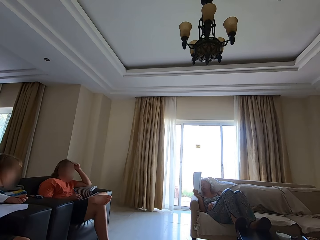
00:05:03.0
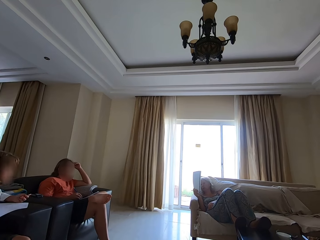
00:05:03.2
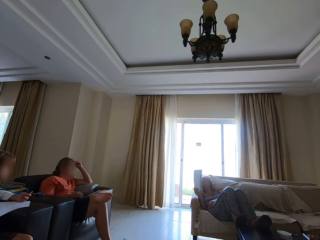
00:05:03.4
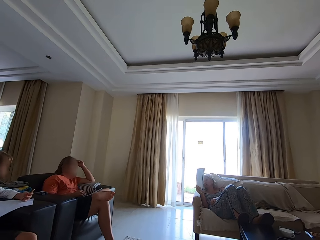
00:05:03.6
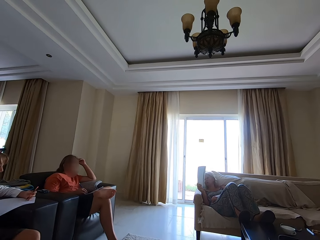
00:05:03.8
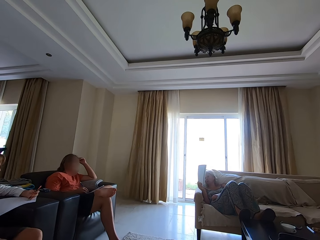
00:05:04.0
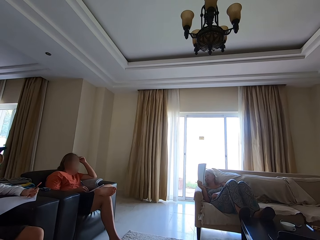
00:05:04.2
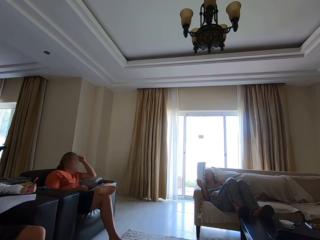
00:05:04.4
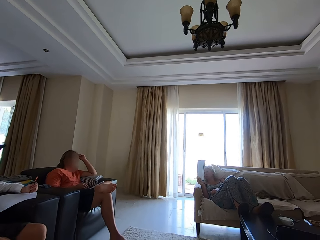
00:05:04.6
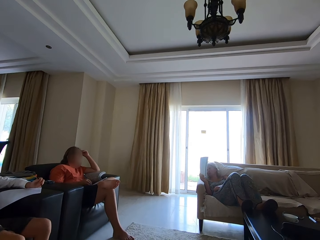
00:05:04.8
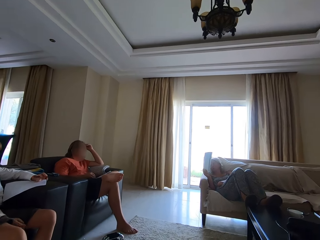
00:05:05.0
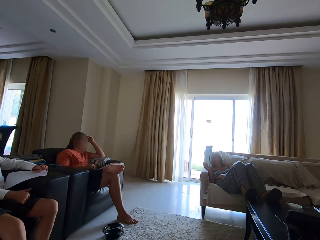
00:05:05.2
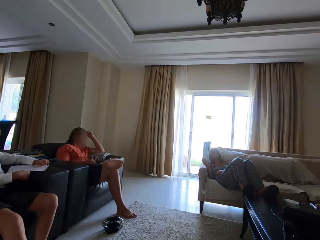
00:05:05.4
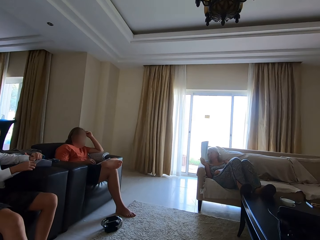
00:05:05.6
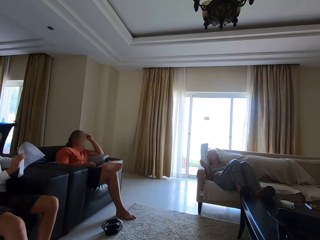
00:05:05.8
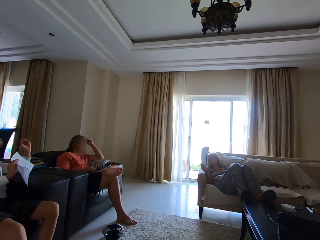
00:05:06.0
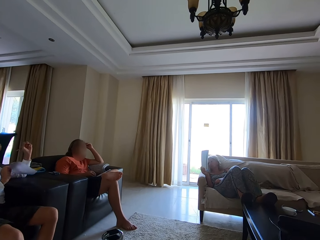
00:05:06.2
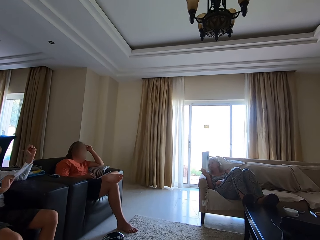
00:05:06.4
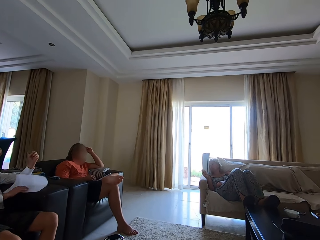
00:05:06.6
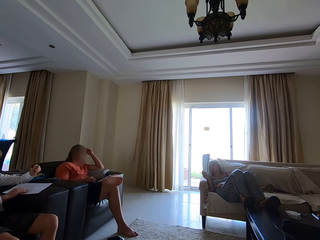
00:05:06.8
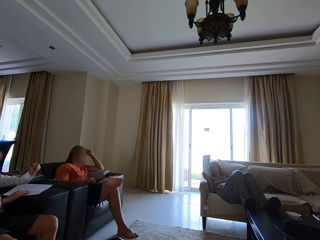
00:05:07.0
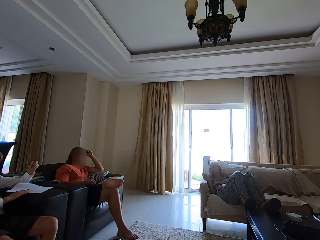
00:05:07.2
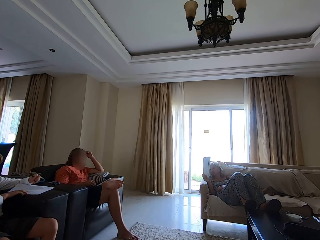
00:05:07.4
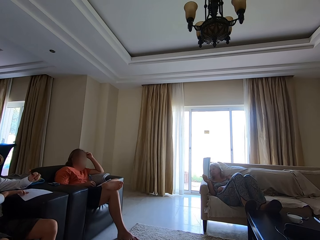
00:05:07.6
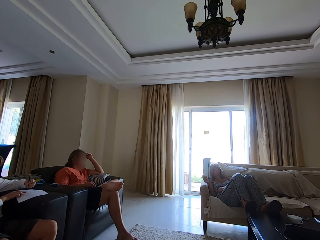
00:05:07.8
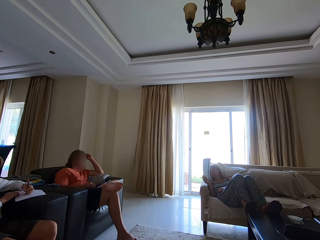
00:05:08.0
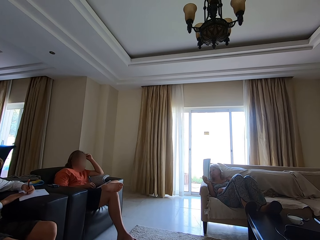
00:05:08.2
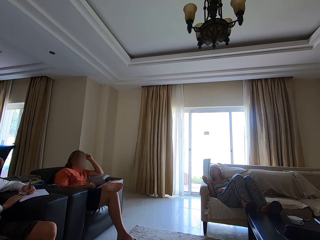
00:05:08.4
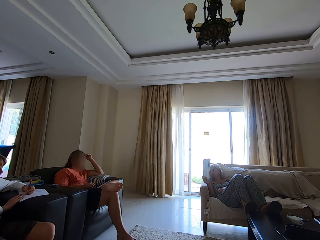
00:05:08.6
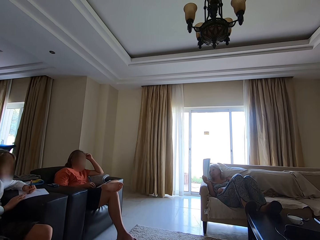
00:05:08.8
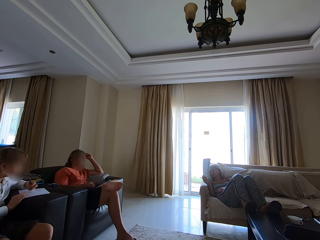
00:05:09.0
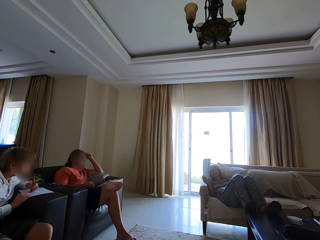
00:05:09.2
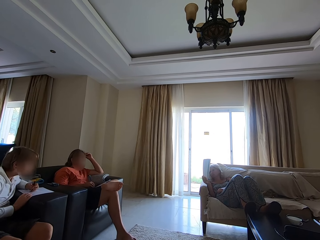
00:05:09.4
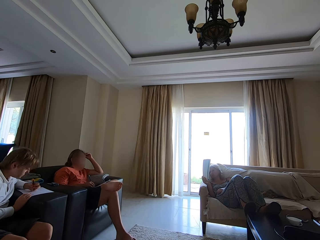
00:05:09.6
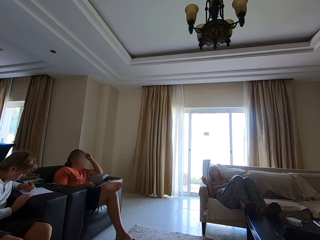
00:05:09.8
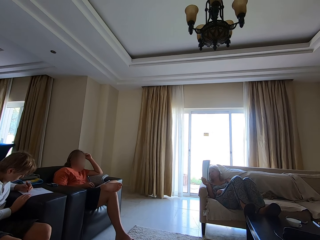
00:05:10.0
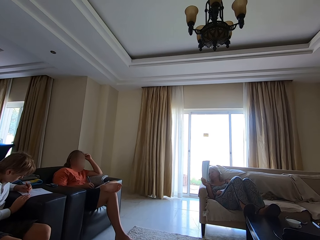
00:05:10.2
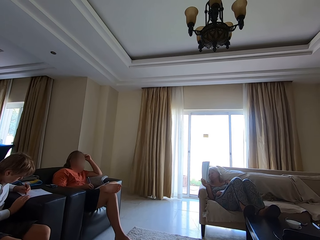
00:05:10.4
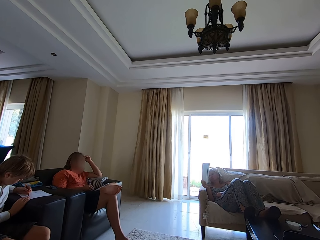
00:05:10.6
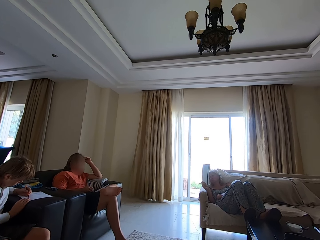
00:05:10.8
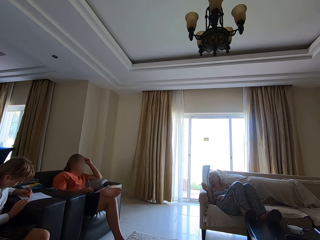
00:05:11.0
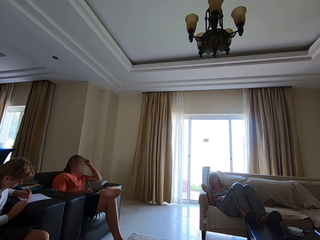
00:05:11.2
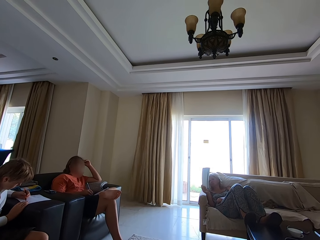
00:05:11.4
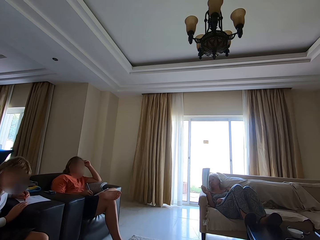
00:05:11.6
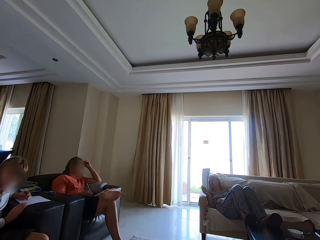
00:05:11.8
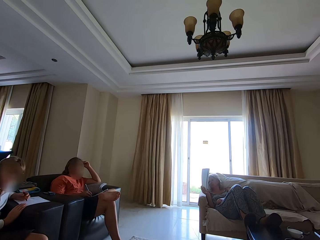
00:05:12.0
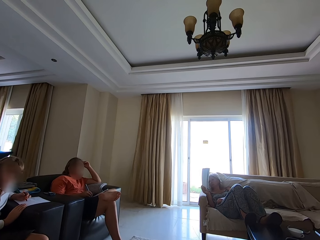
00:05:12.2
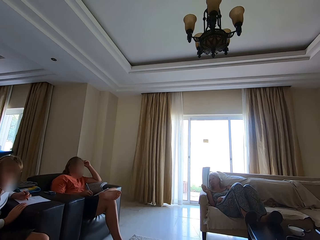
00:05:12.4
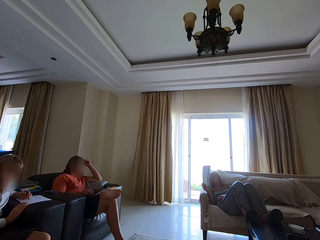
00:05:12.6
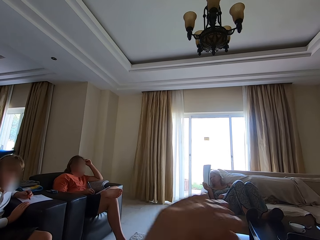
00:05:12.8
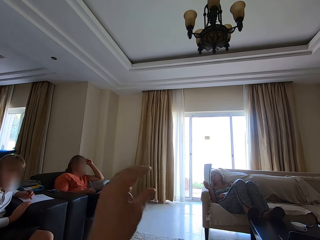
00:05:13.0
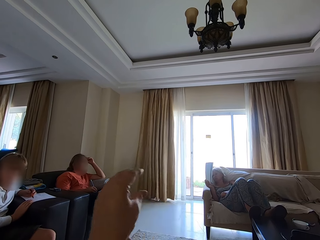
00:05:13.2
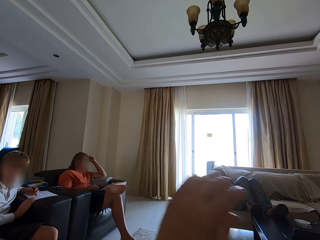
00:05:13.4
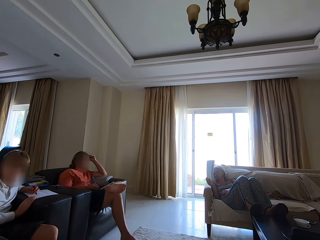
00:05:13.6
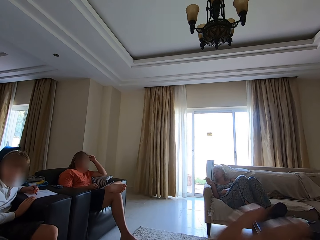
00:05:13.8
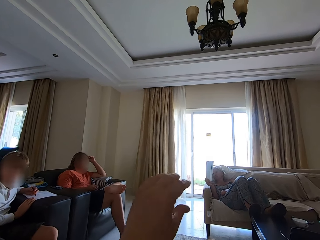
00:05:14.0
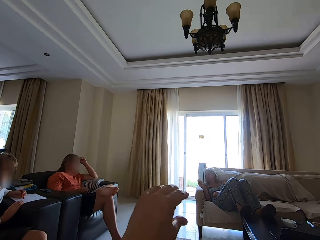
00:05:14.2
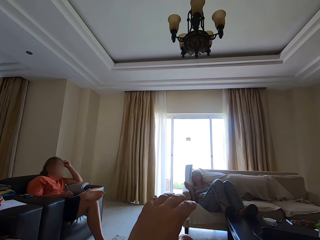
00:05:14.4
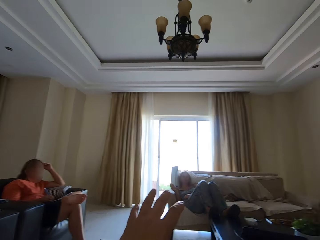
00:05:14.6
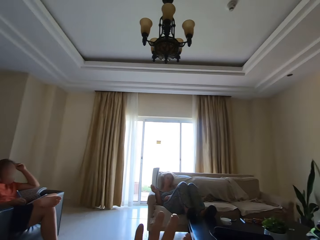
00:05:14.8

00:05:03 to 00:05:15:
A woman turns the piece of paper and writes on the piece of paper. The camera wearer gestures.

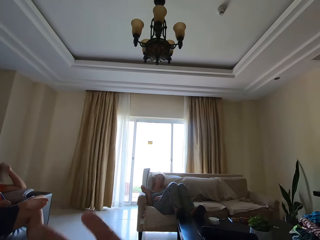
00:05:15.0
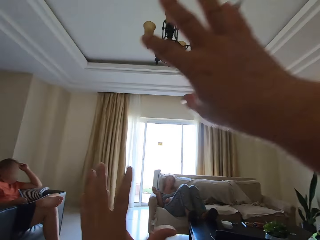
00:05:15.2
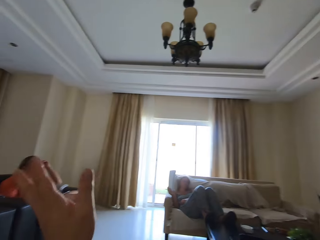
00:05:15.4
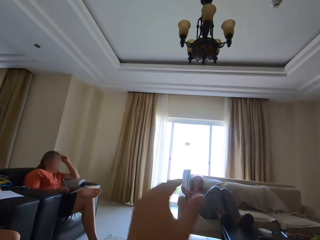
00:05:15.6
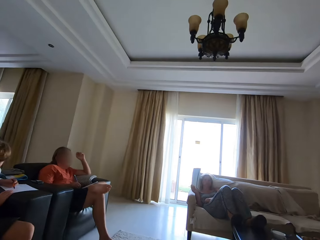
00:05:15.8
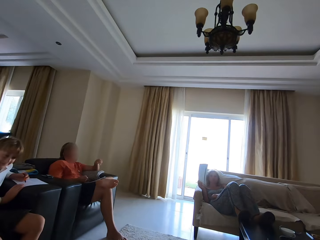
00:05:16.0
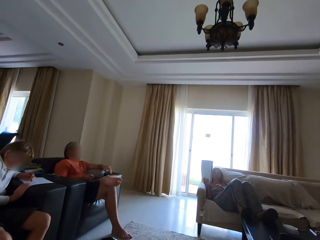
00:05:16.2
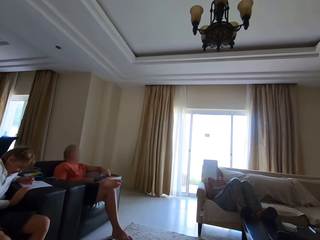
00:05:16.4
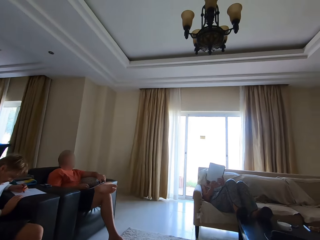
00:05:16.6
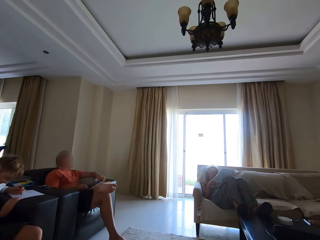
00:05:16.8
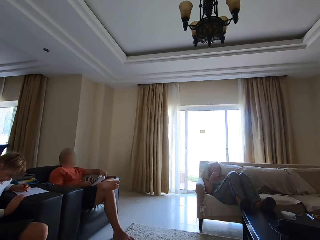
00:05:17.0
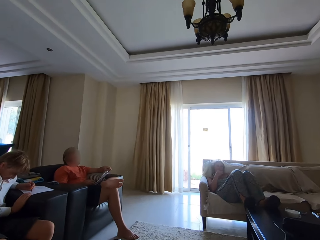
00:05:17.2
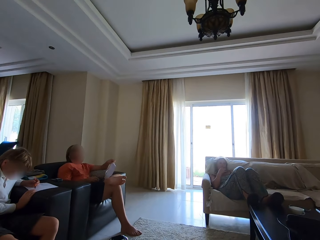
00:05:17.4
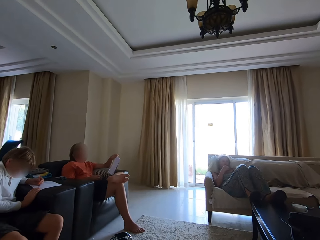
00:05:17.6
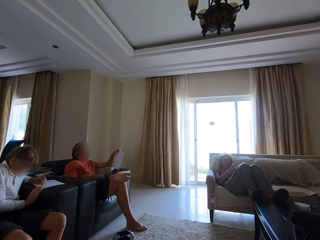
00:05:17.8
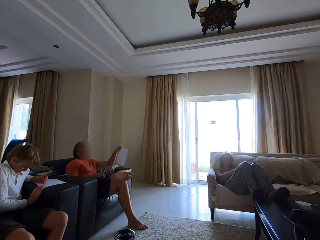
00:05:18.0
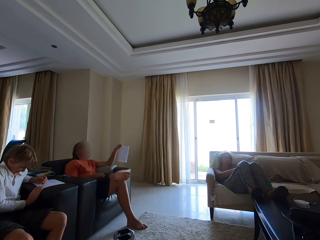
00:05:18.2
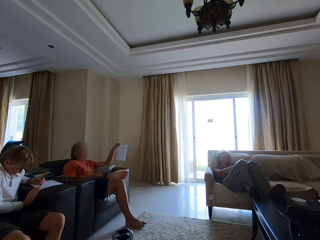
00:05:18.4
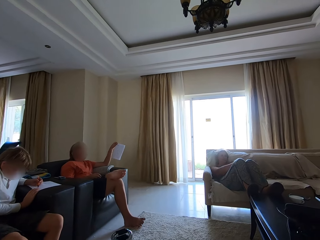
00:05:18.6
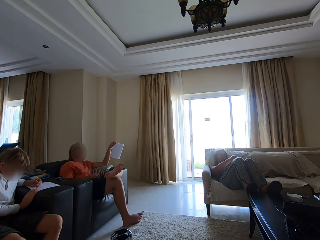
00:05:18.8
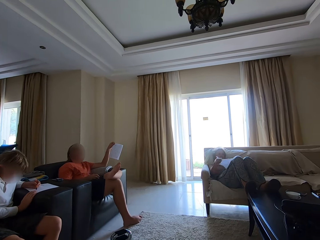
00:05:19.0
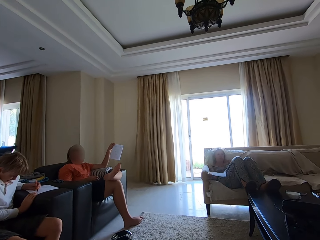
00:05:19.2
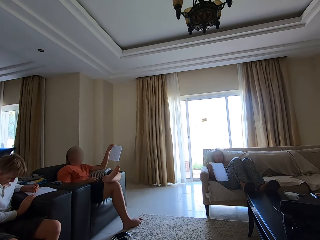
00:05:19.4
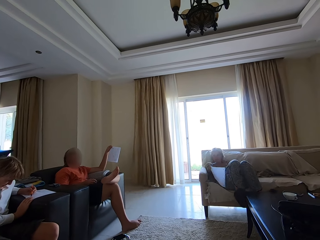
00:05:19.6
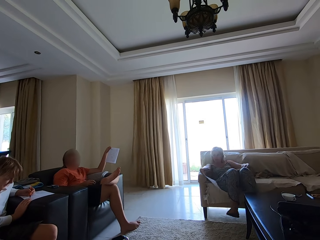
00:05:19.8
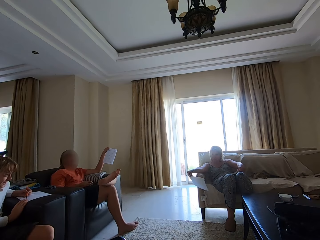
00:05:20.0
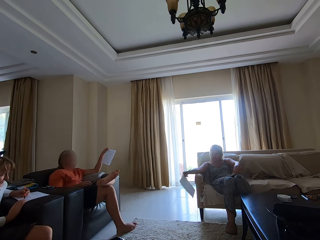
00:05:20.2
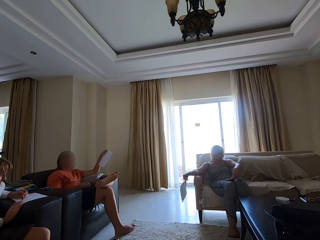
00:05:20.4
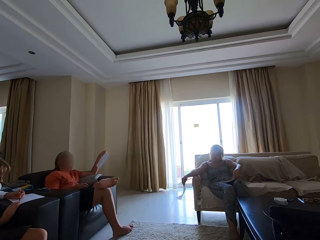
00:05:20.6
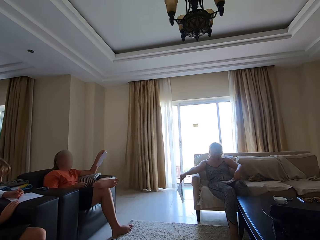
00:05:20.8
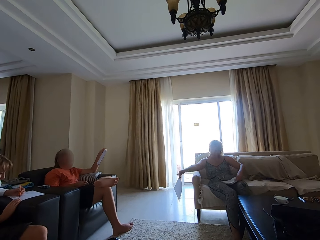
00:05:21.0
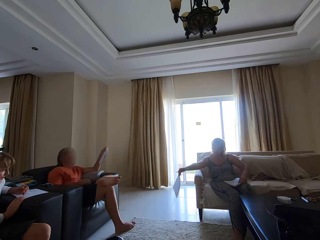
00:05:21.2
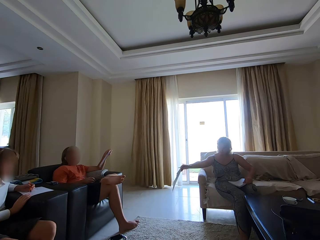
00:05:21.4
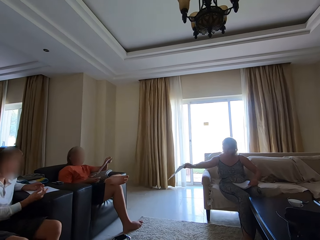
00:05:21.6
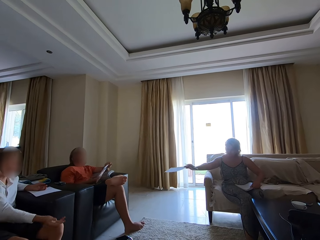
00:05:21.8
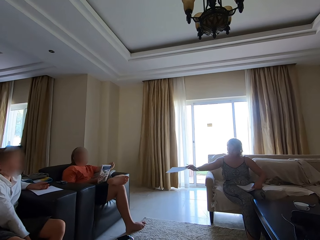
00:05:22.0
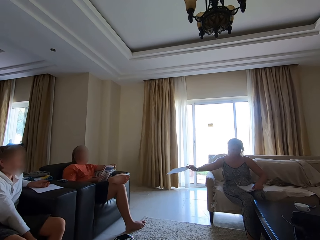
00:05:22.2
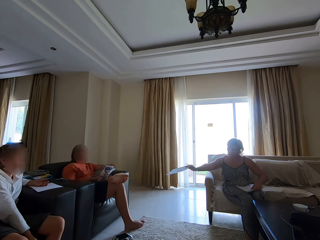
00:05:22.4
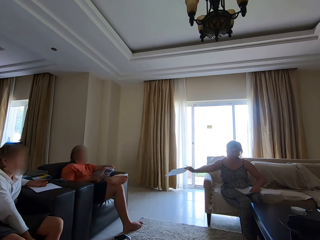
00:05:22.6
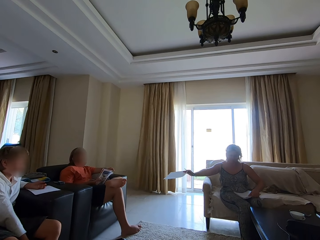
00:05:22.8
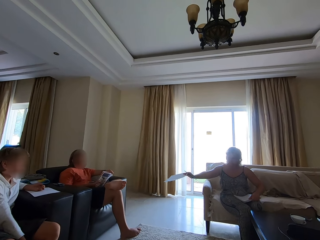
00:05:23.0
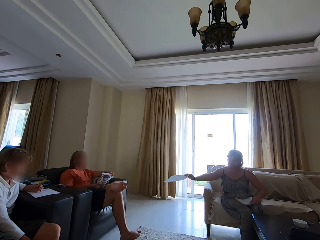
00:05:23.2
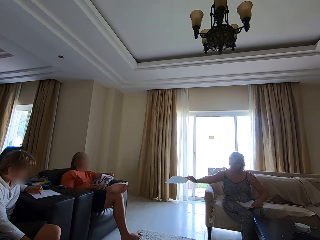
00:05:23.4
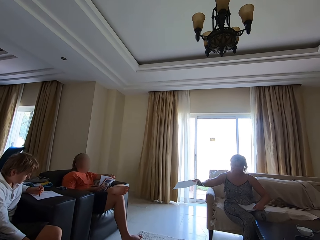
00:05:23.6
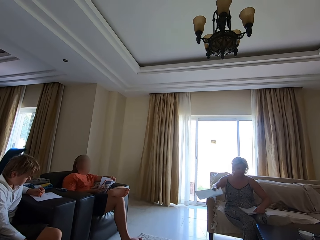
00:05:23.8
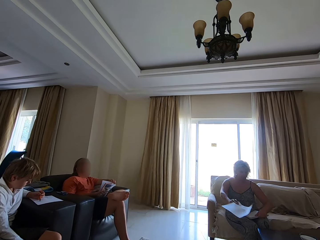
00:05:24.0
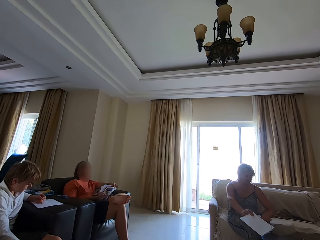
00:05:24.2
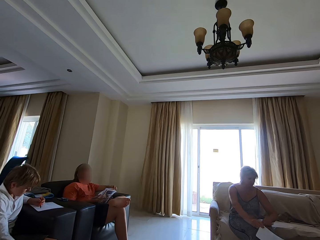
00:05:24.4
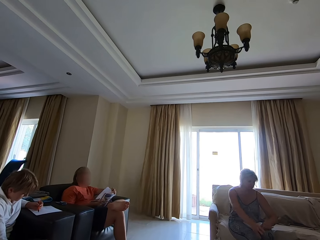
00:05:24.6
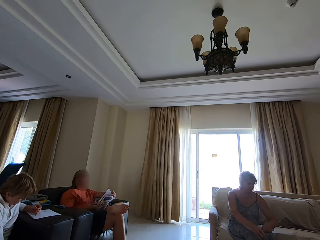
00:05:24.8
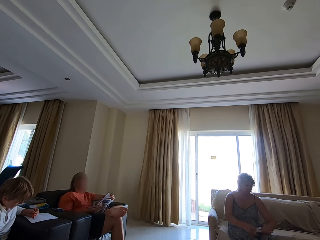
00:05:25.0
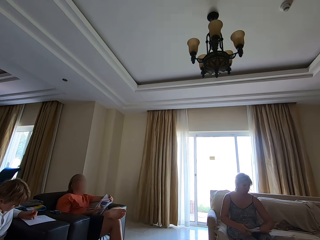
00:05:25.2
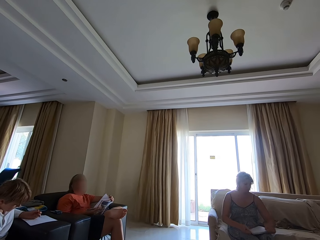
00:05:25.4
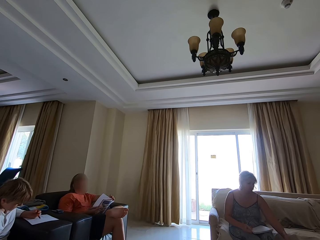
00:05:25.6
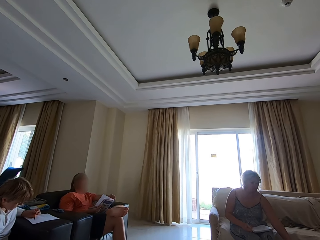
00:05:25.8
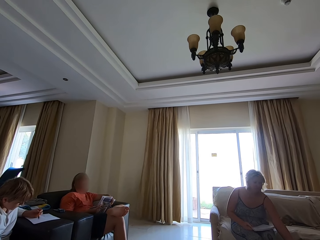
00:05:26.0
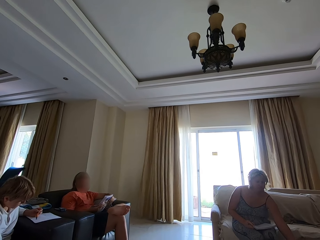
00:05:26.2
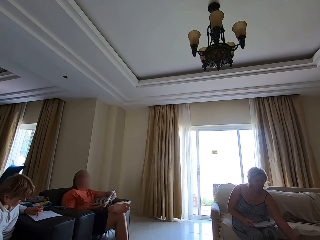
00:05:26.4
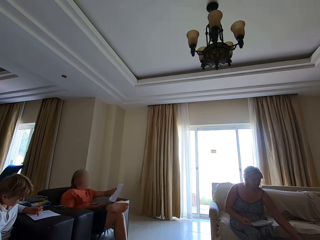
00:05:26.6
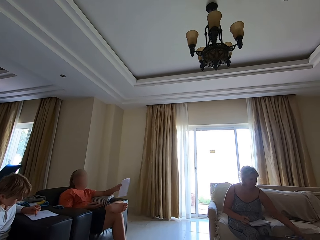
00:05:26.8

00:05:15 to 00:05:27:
The camera wearer scratches hands. A man puts a book on the knee and puts his right hand in the mouth. The camera wearer looks around. A woman lifts a piece of paper. The man removes his leg from the table and holds the piece of paper with the right hand. Another woman gives out papers. The first woman drops the sheet of paper on a table with her right hand. The man adjusts a booklet. The first woman touches the book on her lap with her right hand.
